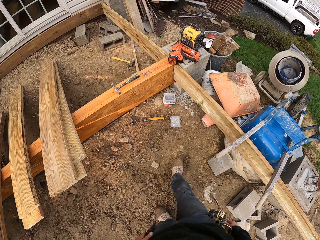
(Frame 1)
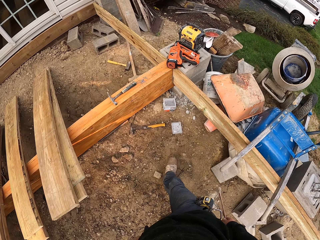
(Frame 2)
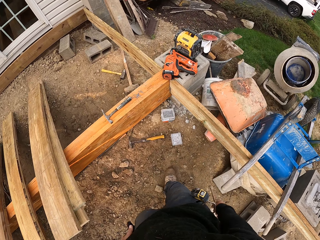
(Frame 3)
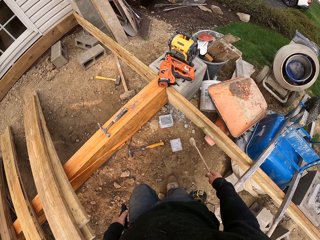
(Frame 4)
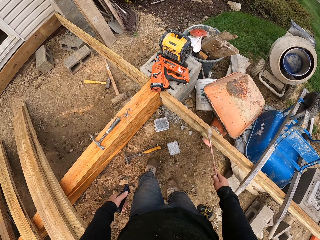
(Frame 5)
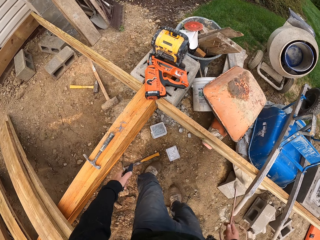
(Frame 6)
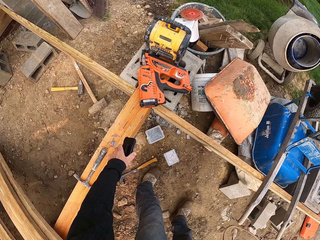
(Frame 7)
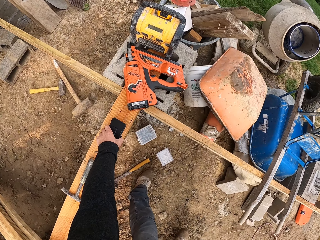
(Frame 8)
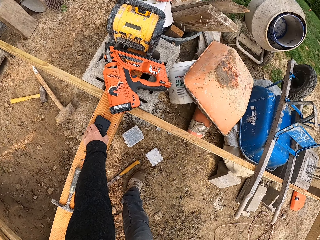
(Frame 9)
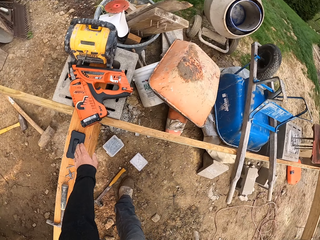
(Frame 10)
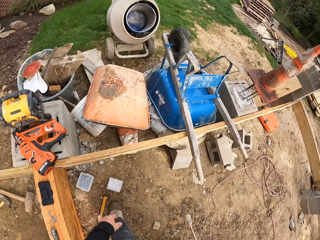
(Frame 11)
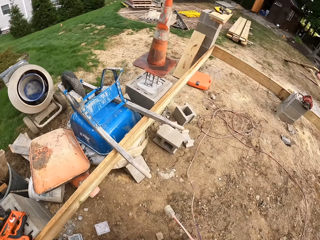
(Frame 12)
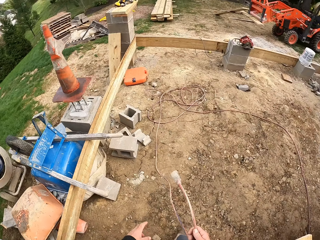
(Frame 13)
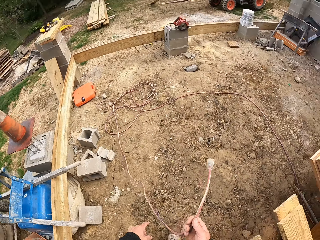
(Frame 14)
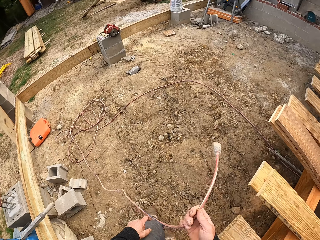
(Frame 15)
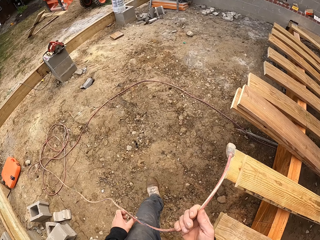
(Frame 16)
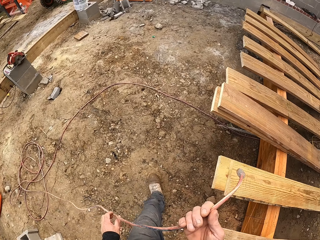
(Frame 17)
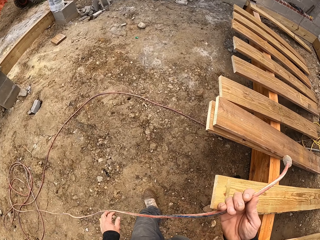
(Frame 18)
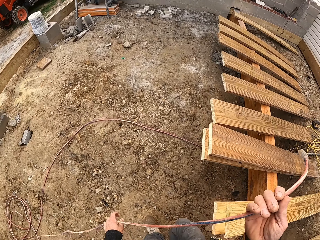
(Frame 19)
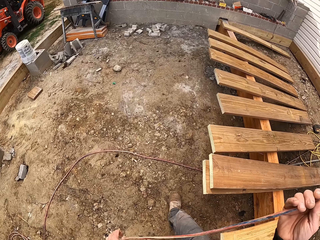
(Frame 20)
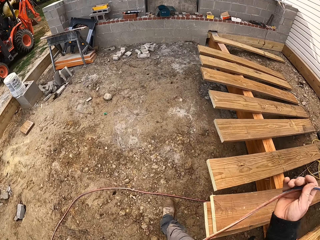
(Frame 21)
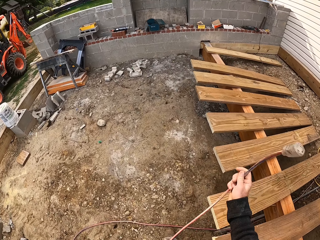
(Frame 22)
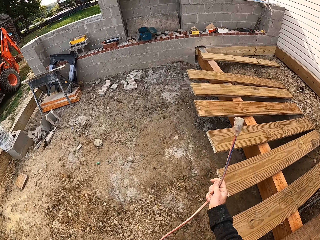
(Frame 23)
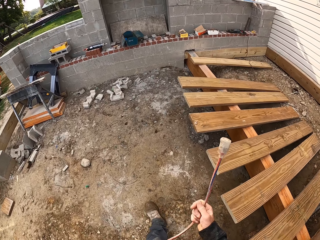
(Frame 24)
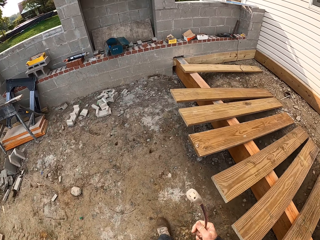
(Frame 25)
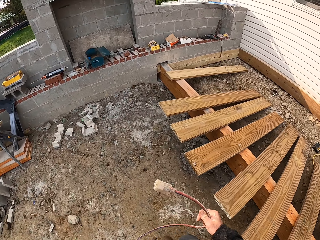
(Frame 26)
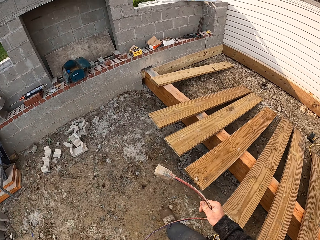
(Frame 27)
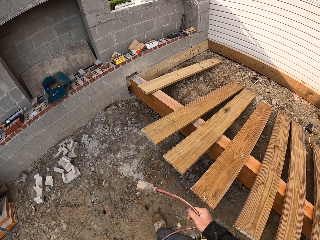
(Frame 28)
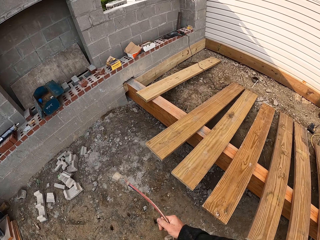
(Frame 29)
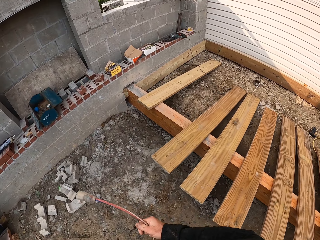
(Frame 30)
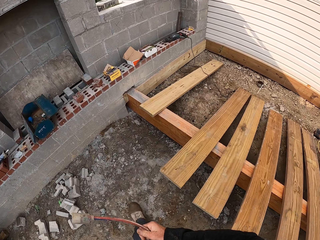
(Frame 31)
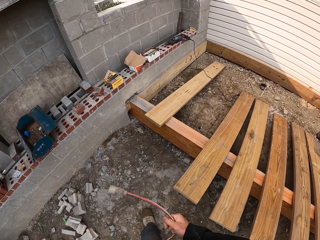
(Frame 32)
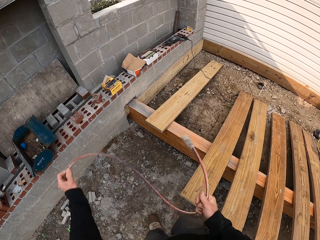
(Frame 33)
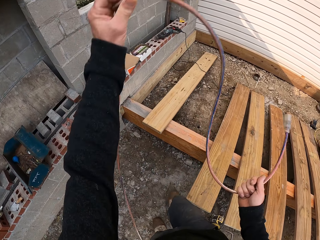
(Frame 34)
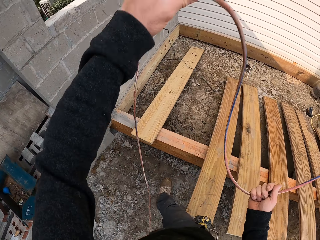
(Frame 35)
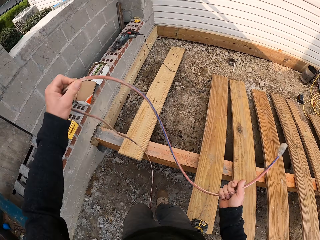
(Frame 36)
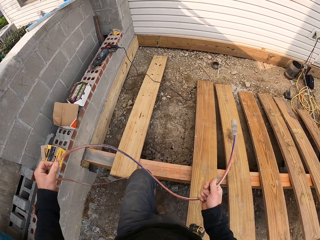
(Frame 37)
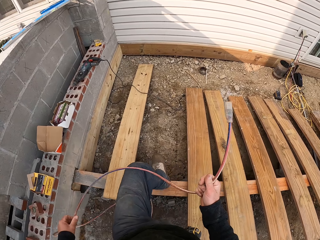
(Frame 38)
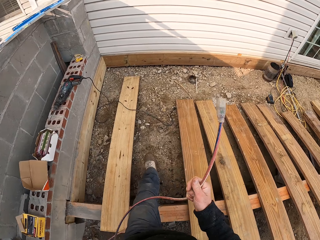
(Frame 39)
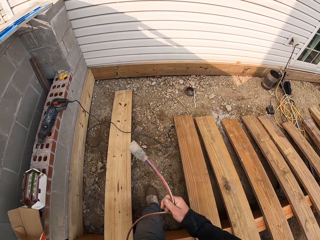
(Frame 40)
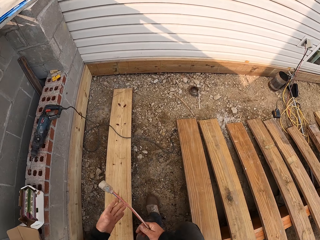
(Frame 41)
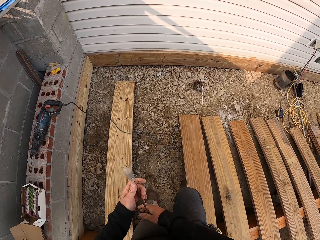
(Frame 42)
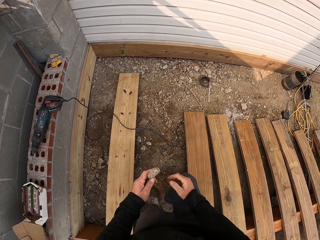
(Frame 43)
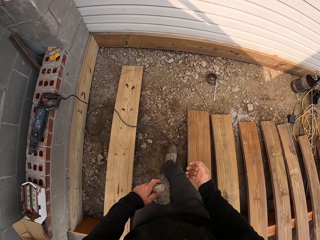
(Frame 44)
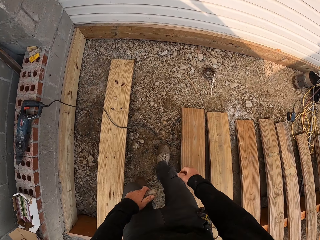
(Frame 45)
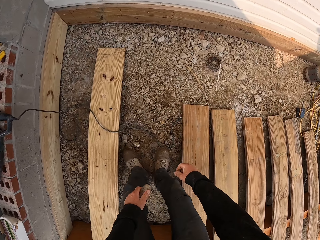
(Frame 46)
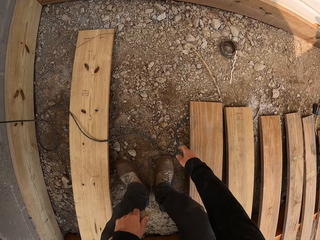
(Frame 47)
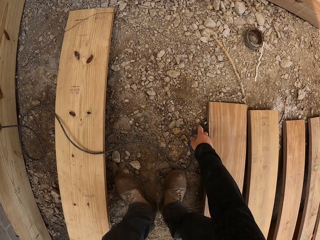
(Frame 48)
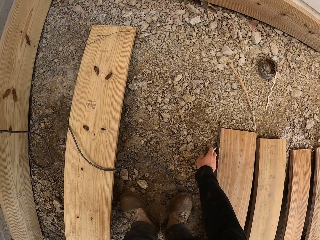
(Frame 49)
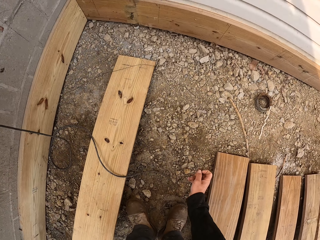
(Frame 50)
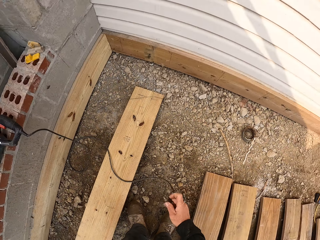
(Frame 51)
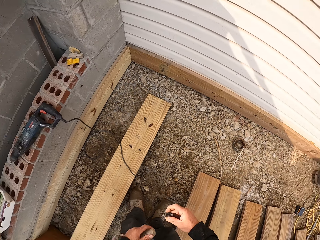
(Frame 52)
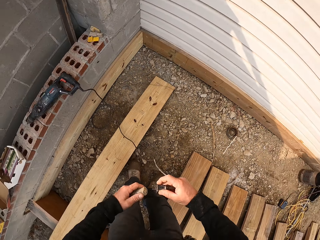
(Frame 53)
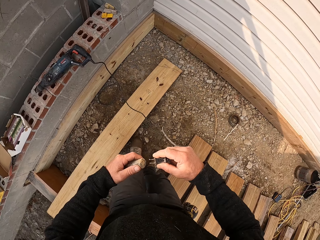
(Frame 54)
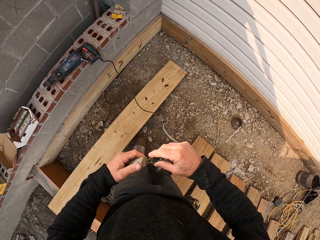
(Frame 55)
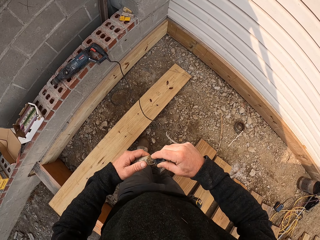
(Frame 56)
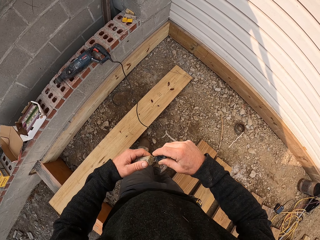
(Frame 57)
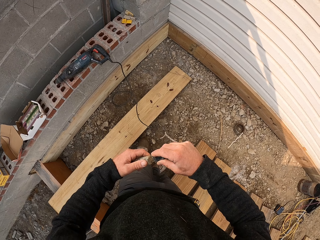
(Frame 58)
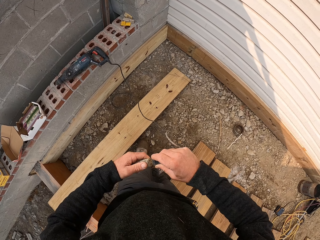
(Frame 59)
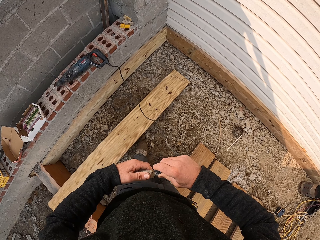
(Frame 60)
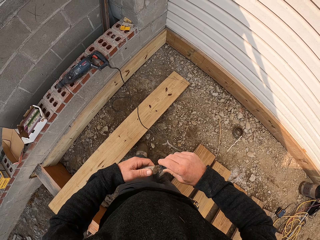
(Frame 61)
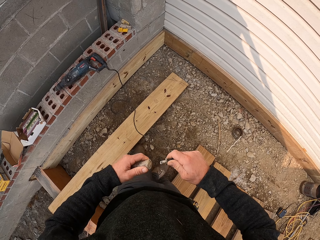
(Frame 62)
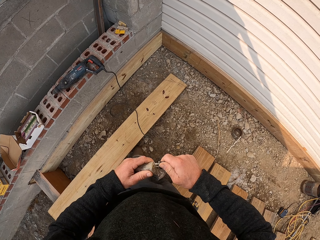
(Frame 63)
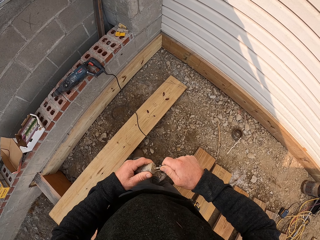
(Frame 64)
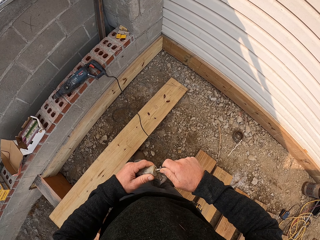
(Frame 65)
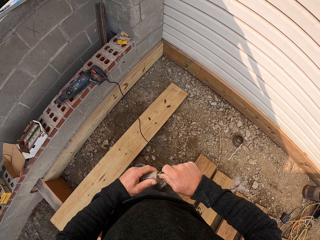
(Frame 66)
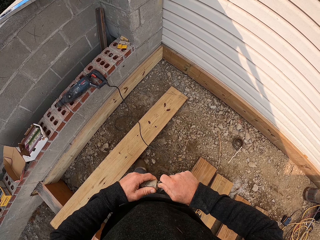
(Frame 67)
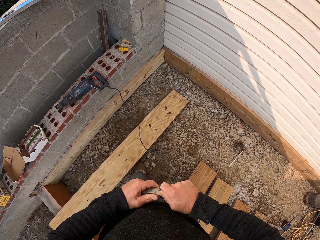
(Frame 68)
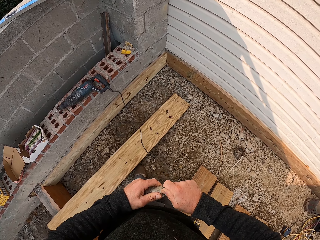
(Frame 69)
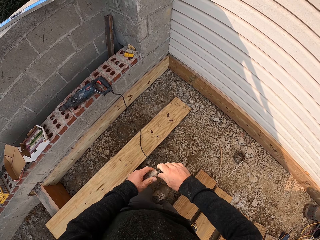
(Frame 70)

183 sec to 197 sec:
The camera wearer places the phone back on the wood. They carry the cable along the site to the wall. They hold the power cable. They stretch the cable on the way. They walk around the construction site. They take the hand drill cable laid on the floor. They connect two cables.

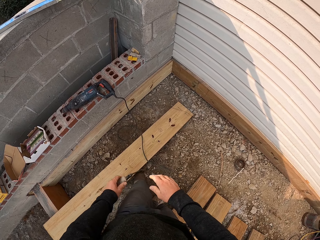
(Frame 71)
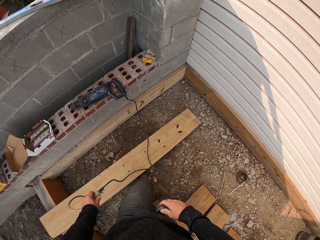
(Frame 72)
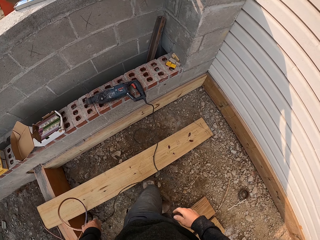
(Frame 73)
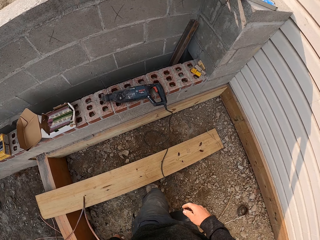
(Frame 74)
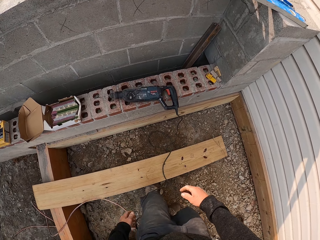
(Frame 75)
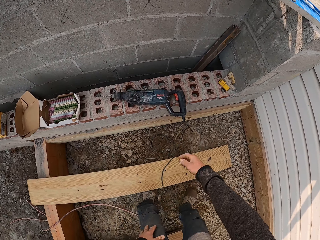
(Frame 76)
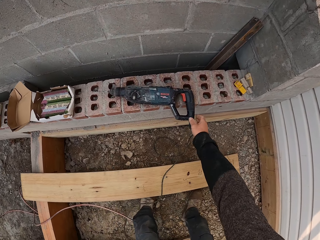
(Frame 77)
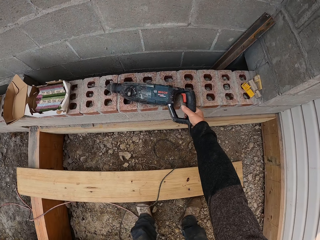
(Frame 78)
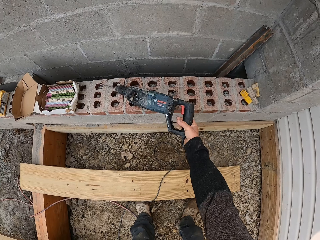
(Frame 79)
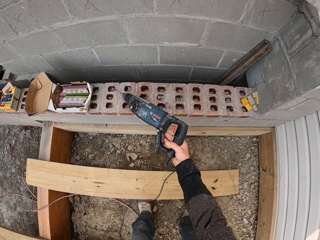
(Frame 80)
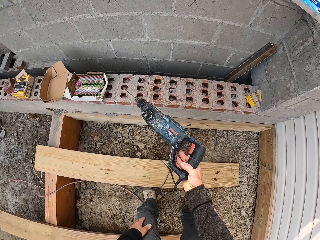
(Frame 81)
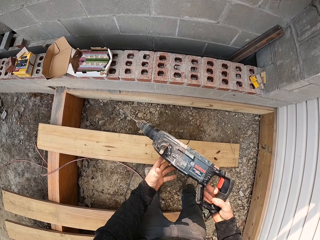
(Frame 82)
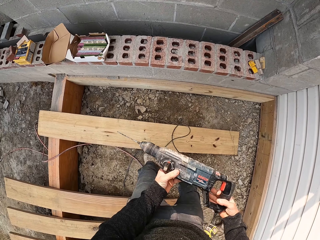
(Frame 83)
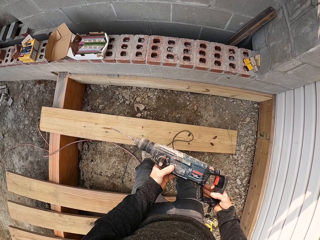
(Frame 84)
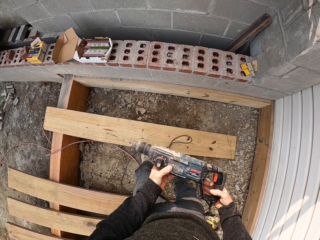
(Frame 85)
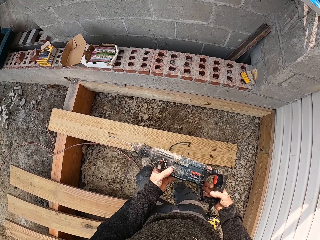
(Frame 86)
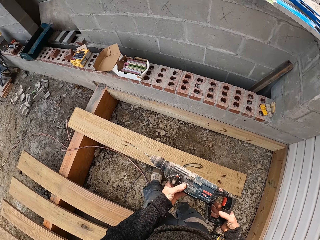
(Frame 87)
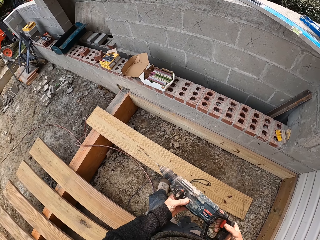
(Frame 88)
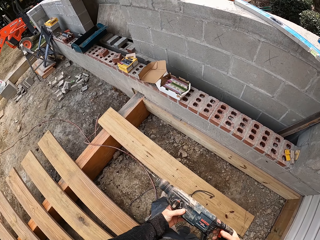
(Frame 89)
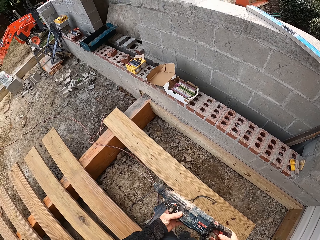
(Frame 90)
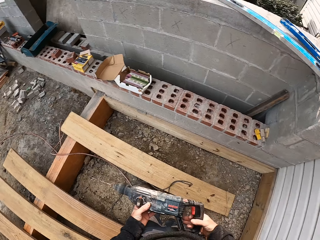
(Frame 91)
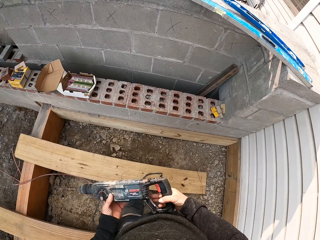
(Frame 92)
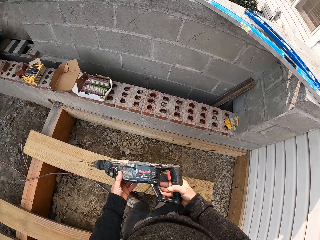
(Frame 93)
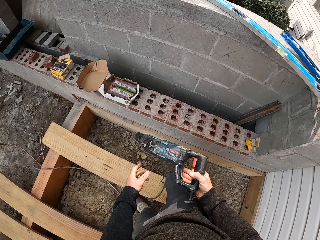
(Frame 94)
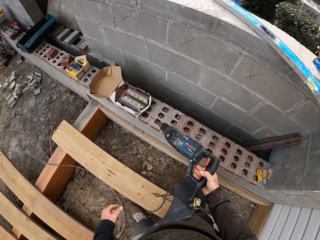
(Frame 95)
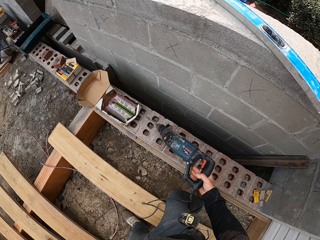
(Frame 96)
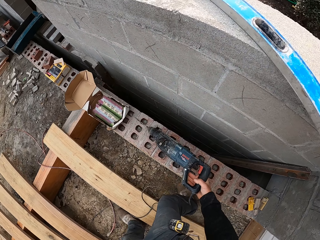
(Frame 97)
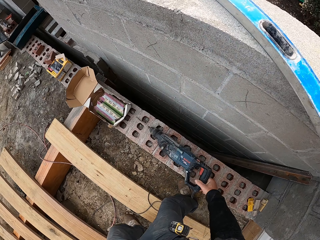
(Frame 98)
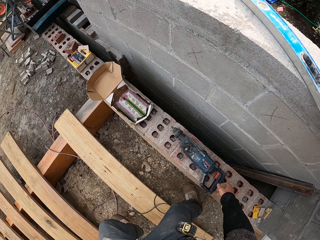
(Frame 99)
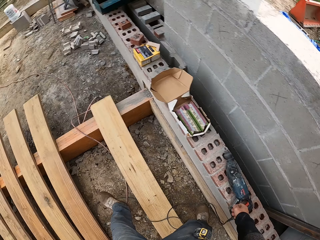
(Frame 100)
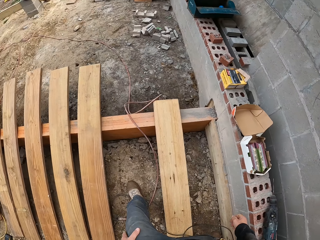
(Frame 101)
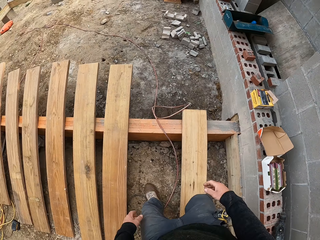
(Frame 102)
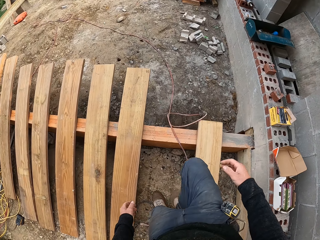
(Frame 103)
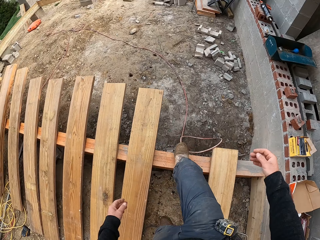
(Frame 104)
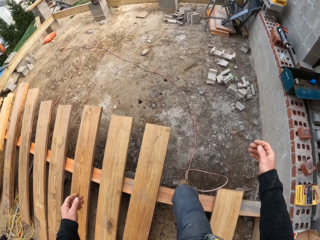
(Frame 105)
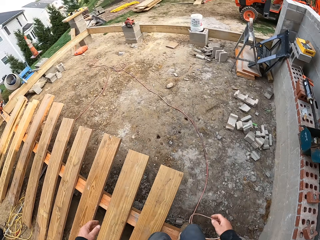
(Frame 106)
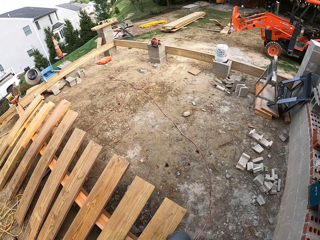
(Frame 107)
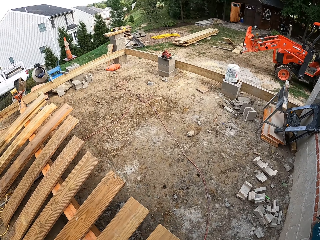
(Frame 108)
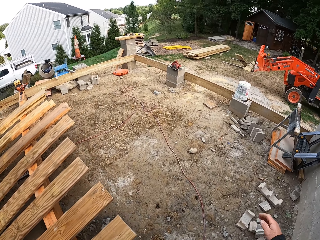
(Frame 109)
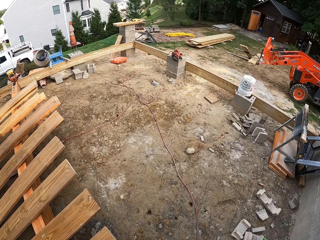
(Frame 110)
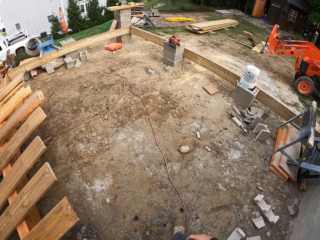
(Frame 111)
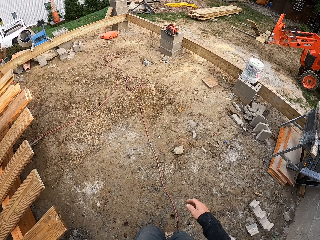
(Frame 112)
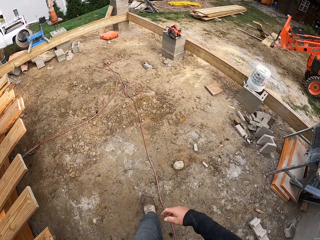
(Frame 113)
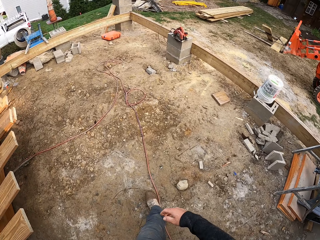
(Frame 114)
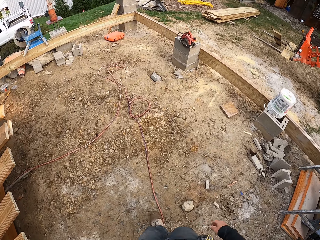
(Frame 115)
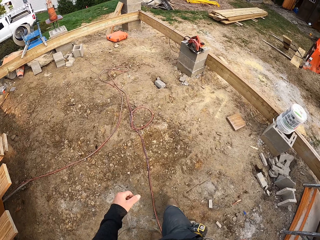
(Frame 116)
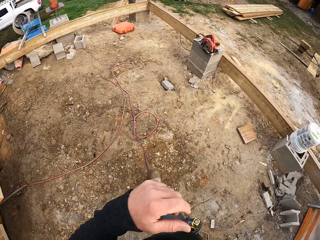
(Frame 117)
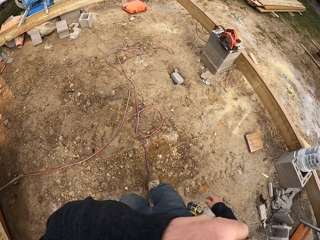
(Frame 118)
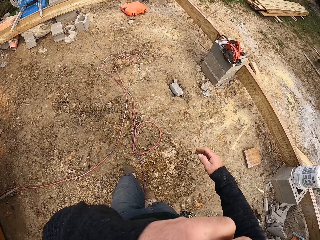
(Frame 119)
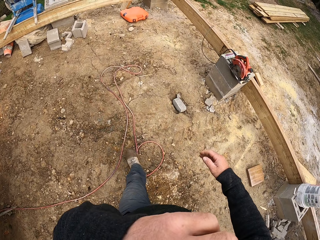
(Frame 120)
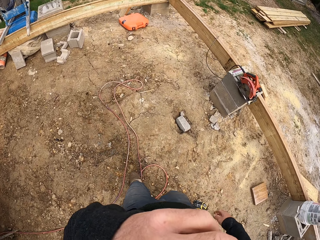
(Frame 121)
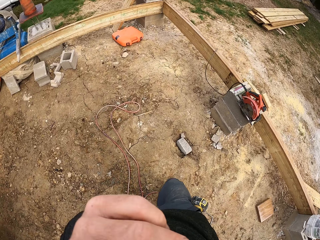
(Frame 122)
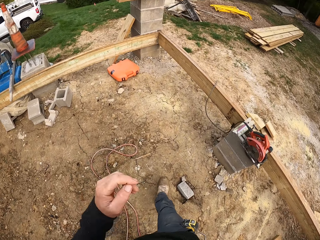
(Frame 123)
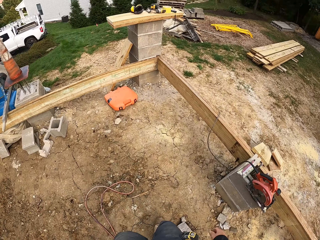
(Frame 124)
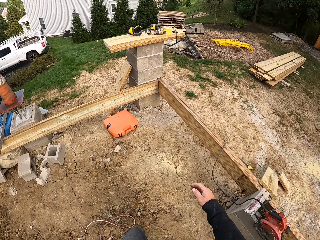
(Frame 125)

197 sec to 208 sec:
The camera wearer drops the cable down. They take the hand drill or drilling machine on the wall. They return the drill on the wall. They walk to the corner pillar in the site.
